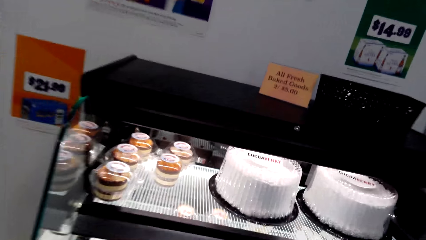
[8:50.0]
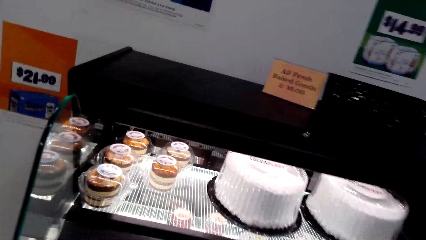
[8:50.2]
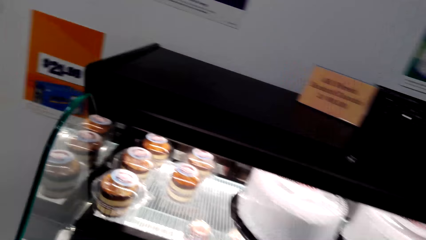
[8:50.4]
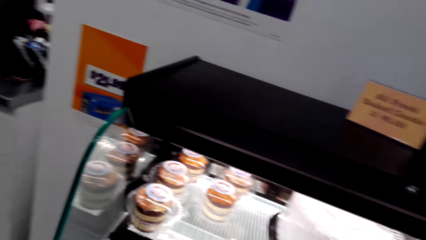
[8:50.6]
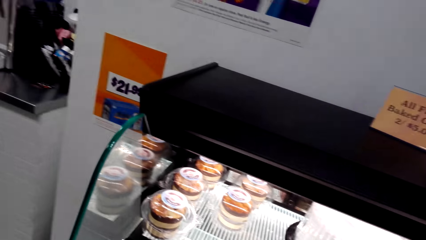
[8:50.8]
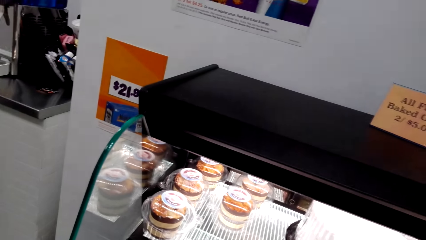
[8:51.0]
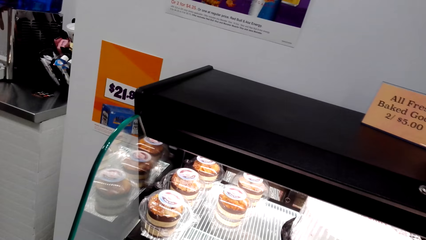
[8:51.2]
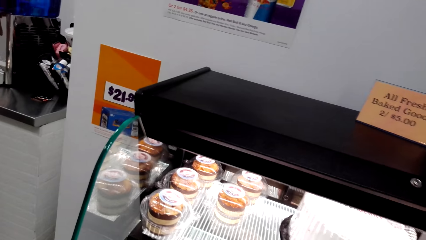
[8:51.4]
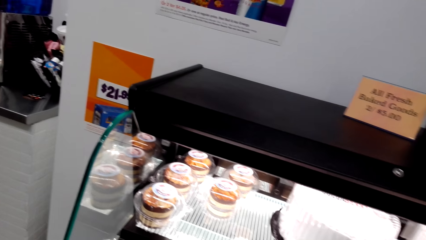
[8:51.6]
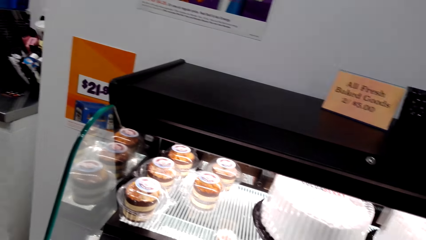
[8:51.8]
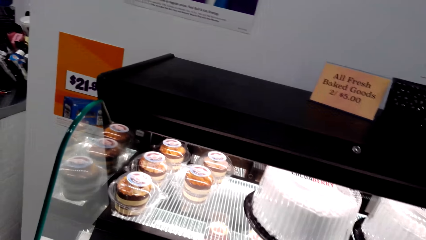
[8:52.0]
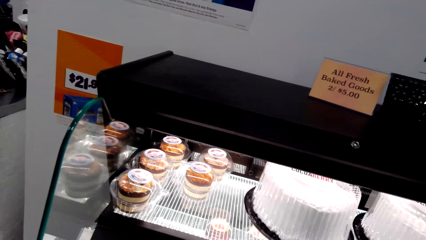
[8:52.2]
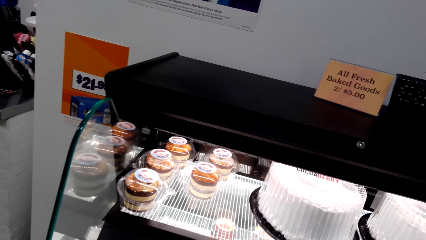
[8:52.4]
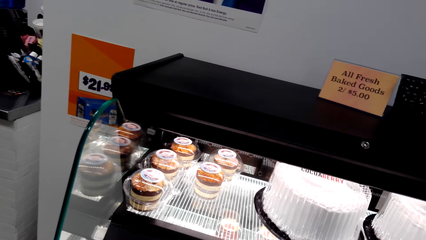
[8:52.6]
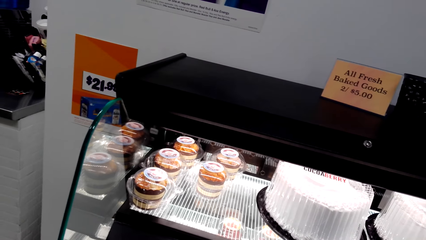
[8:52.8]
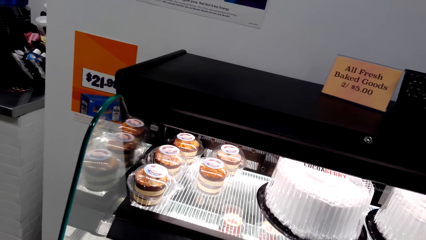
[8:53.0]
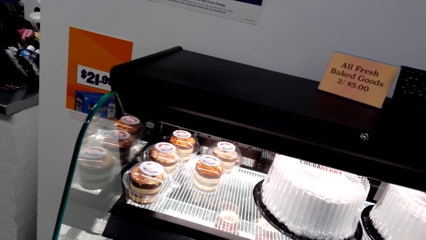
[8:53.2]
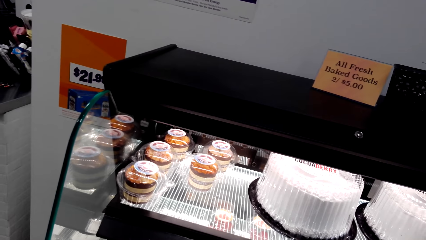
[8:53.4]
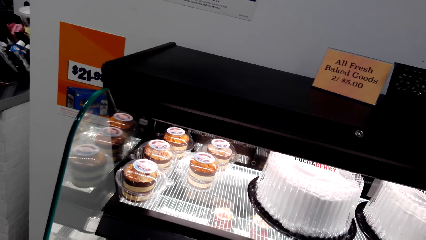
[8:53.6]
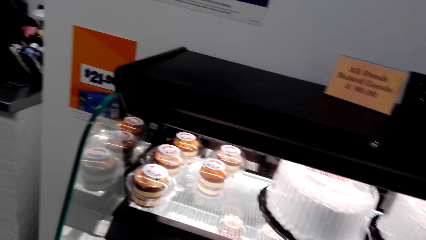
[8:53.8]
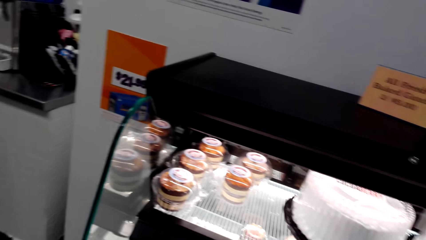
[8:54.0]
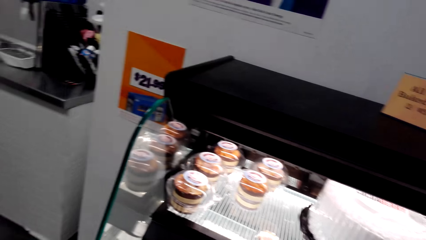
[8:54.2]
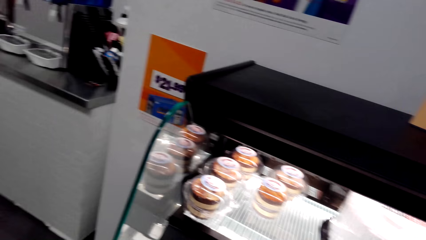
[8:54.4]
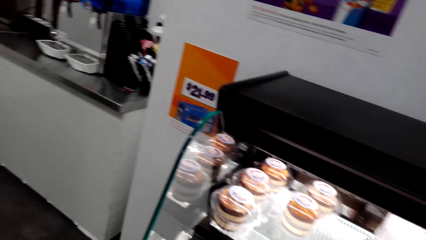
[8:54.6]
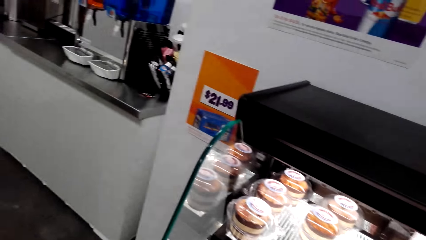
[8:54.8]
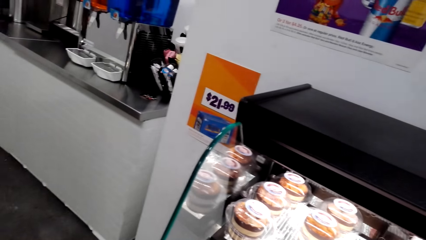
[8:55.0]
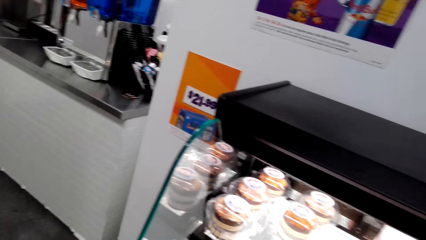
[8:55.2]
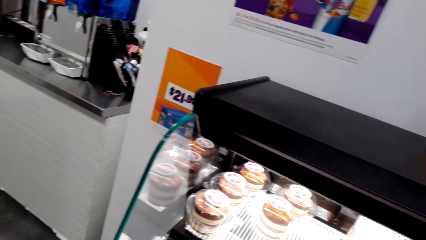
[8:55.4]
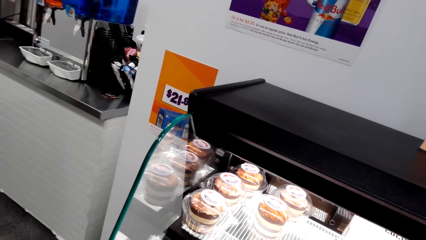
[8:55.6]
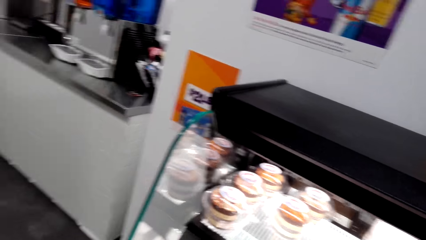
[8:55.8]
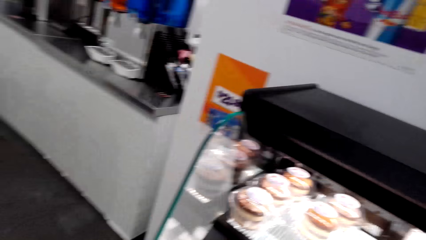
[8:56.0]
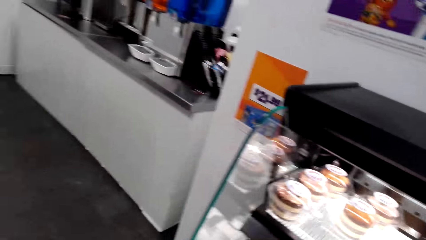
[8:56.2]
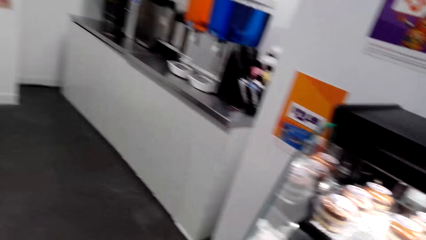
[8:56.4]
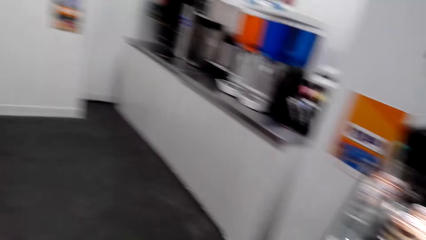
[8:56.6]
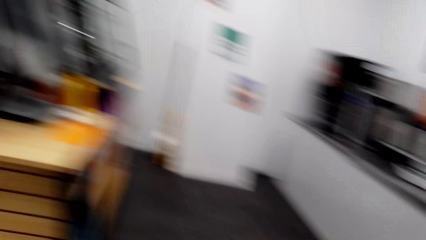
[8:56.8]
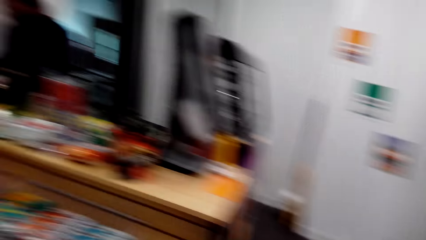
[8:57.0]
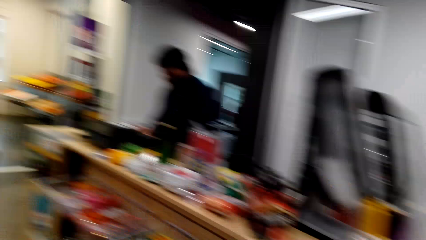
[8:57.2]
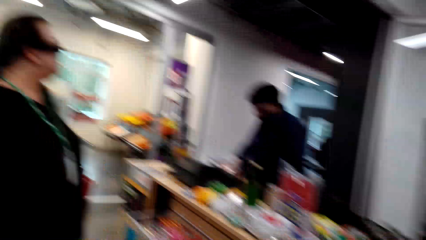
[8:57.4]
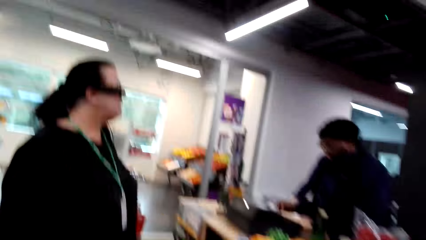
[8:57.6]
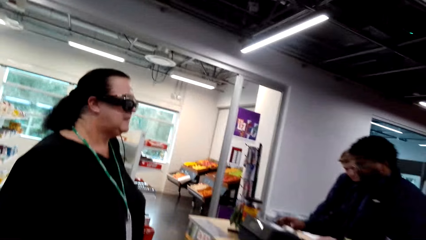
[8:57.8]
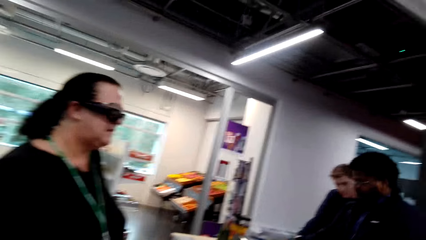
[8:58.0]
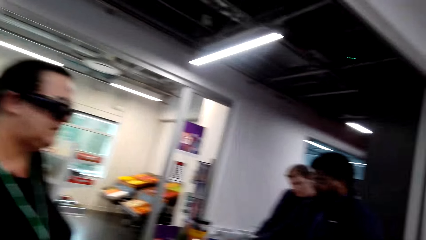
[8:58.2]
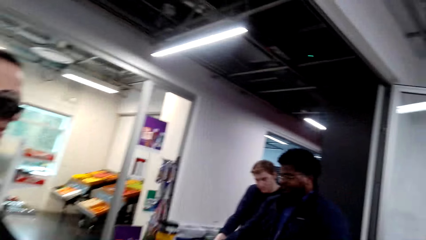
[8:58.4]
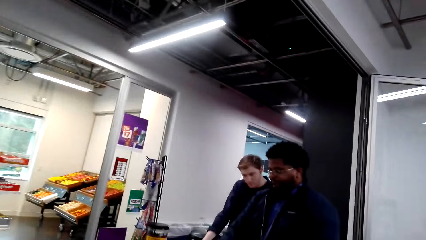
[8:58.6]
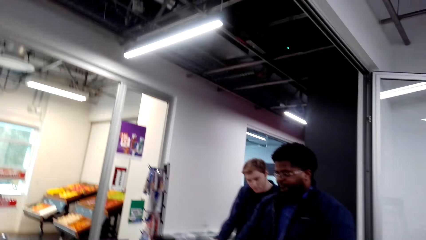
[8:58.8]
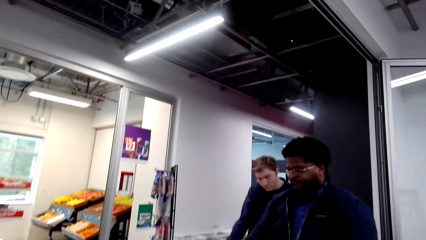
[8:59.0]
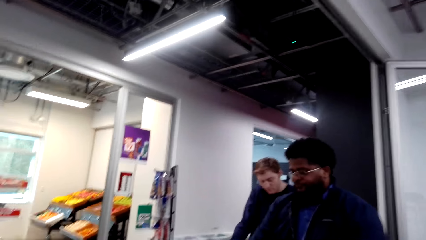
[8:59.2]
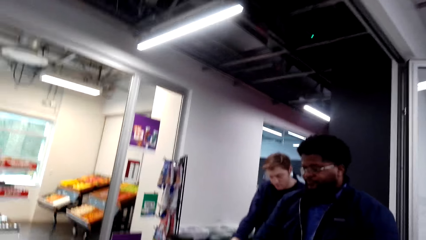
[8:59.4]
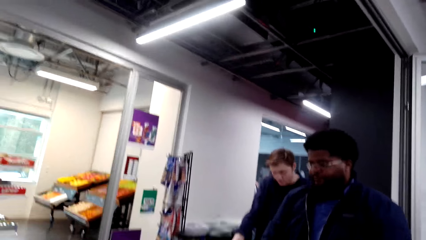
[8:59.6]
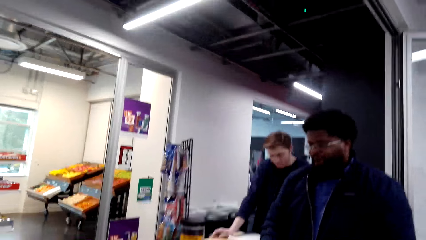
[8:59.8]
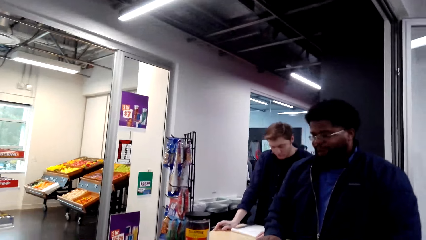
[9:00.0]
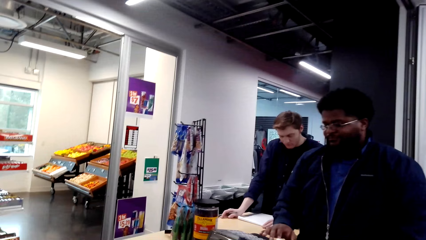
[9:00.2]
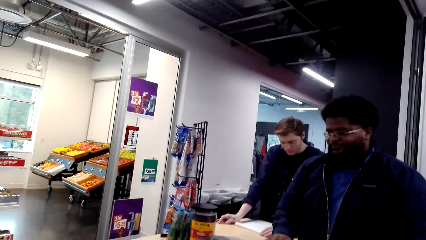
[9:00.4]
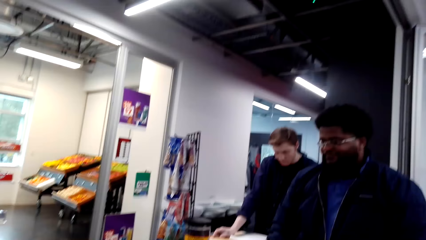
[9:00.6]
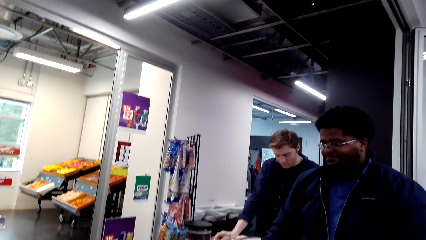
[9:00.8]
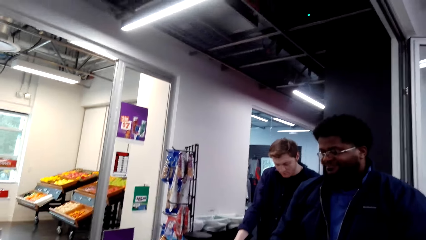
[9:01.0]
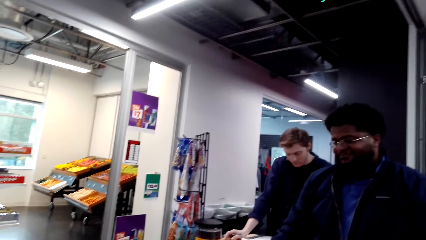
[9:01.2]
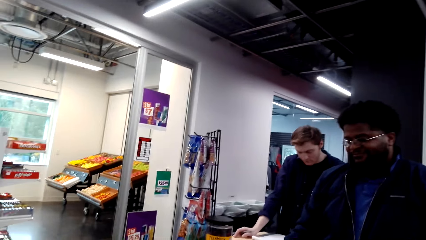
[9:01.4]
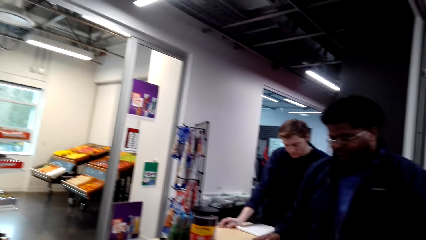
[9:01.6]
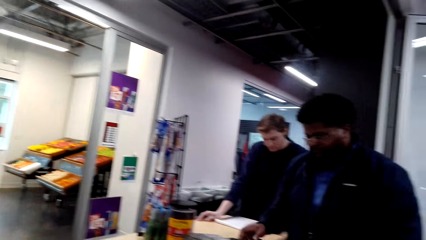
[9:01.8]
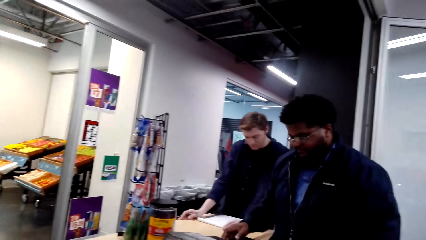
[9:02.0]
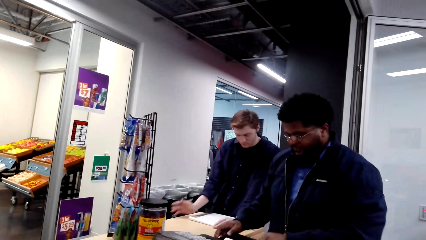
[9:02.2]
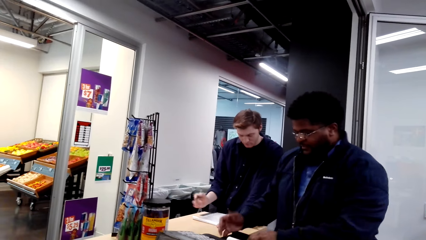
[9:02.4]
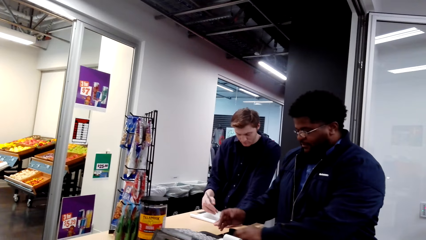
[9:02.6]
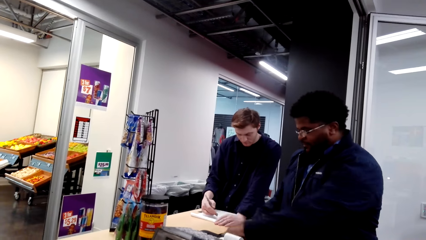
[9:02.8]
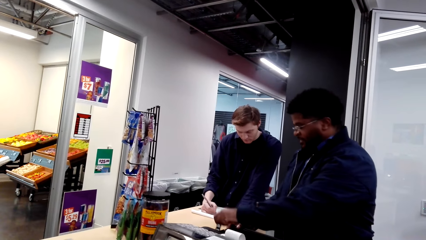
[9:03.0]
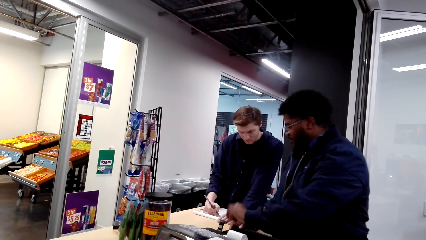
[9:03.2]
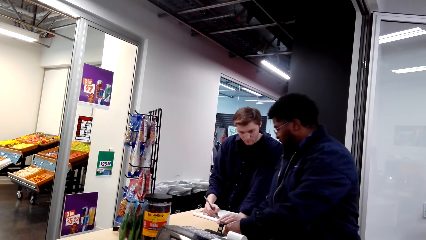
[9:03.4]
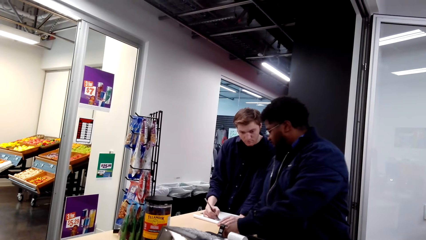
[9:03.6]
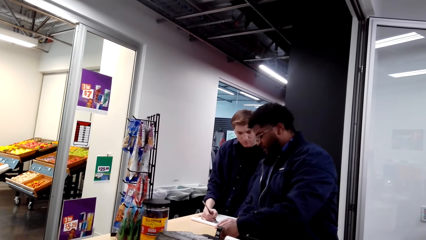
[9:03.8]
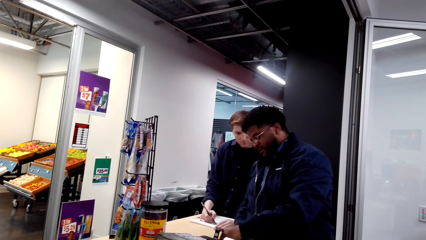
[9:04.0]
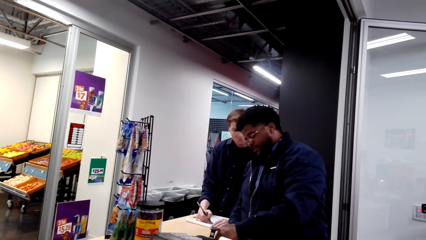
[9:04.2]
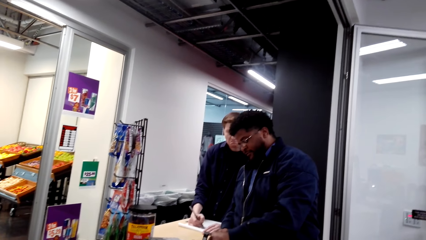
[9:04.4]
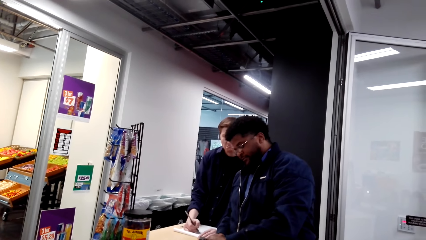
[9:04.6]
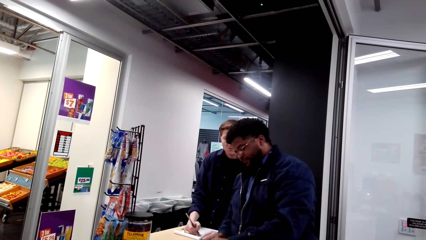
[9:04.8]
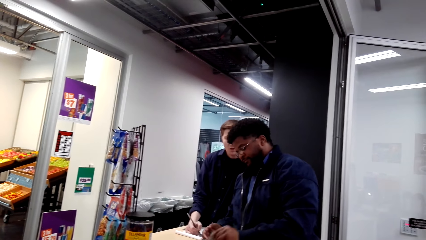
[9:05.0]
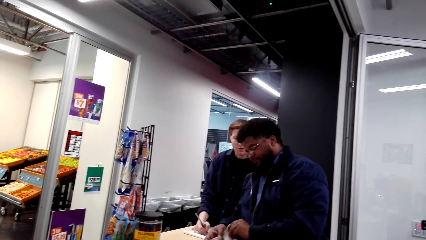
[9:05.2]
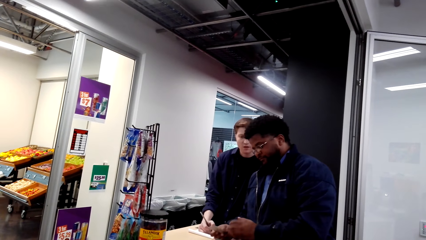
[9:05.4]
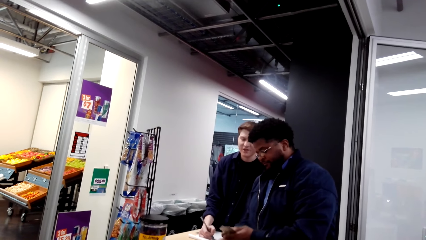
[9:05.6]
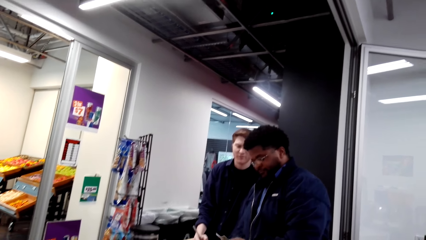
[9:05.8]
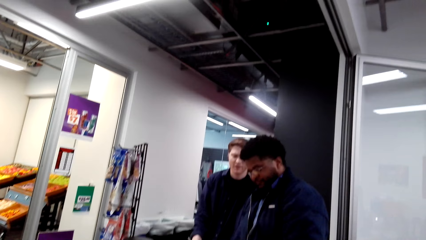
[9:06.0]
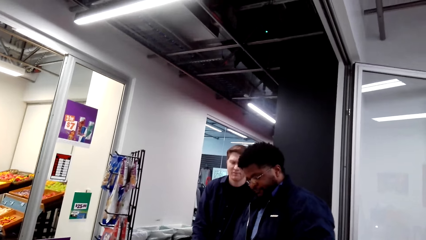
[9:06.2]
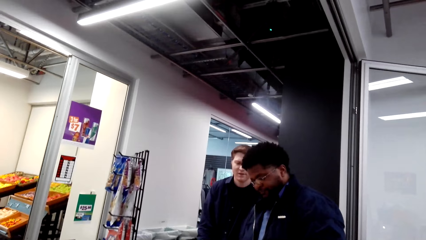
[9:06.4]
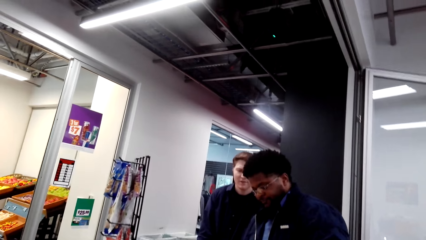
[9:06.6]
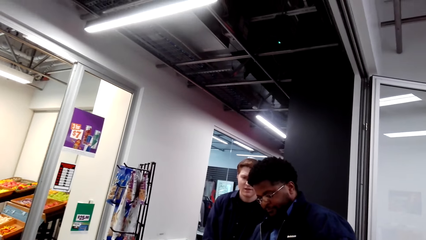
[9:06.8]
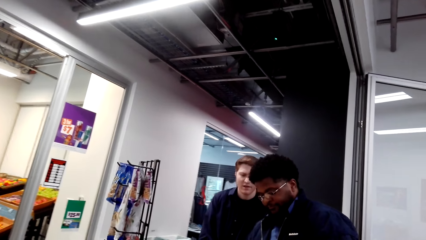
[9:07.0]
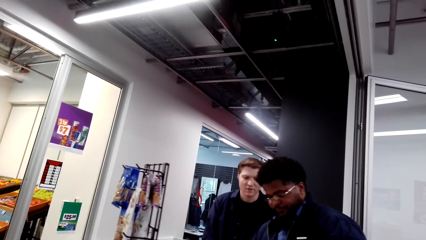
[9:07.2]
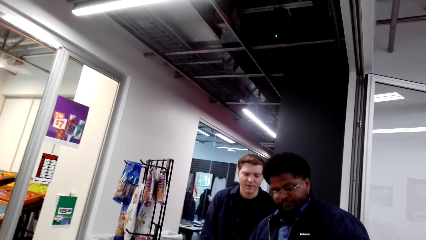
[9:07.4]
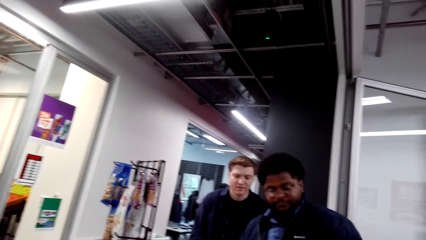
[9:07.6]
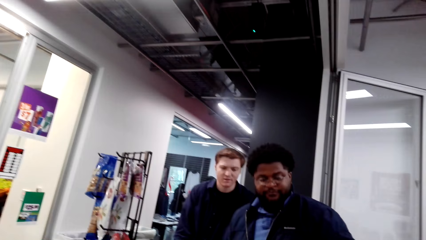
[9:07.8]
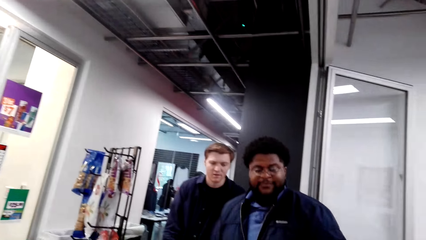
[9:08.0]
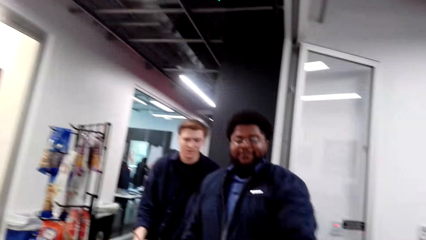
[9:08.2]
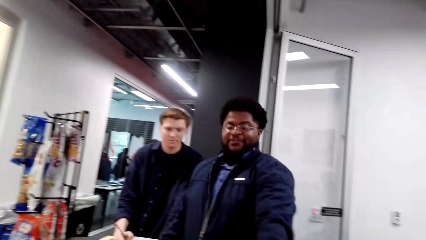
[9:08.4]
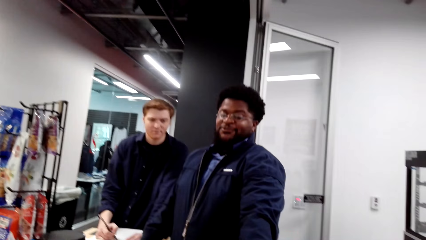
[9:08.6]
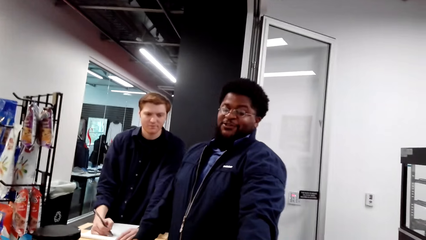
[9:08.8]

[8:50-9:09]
The camera wearer looks at the cakes. They look around the supermarket. They look at a man. Another man converses with the first man.
